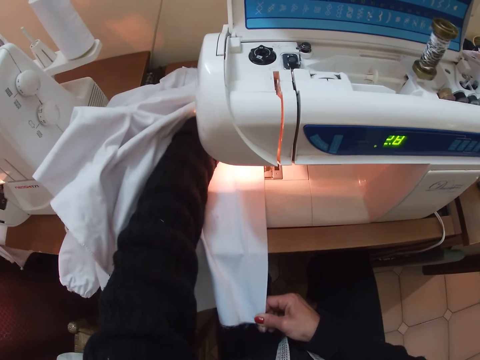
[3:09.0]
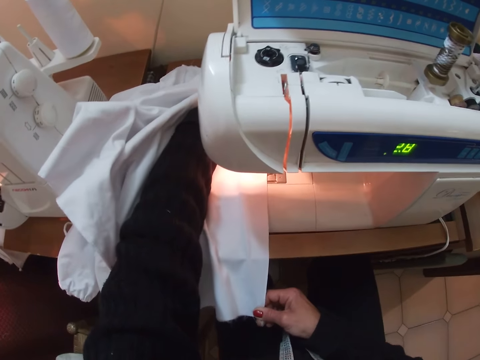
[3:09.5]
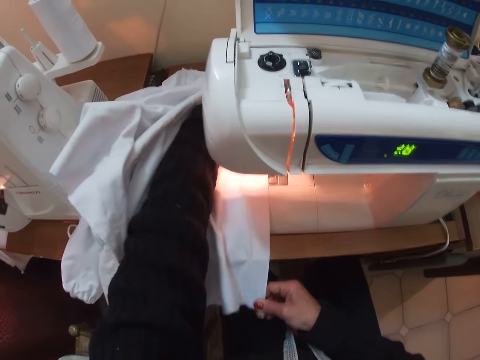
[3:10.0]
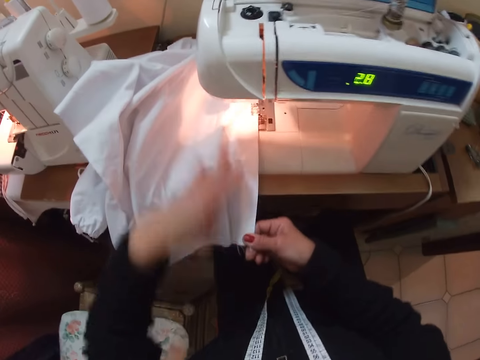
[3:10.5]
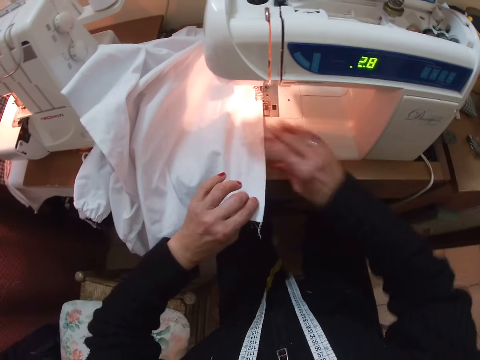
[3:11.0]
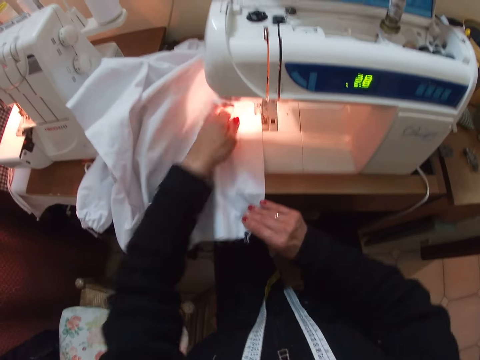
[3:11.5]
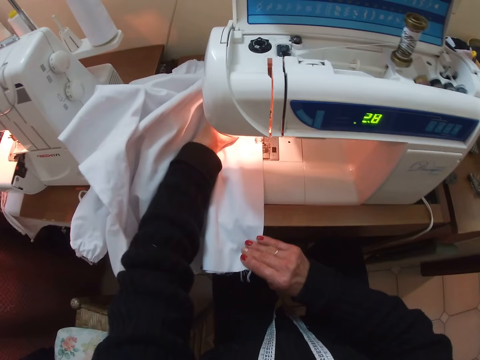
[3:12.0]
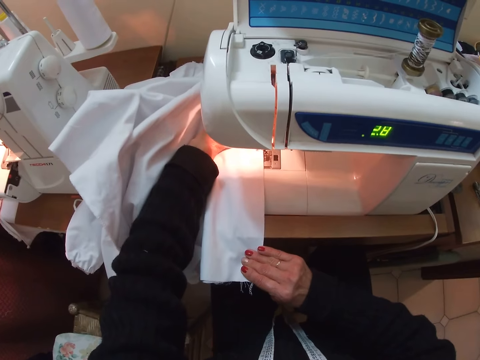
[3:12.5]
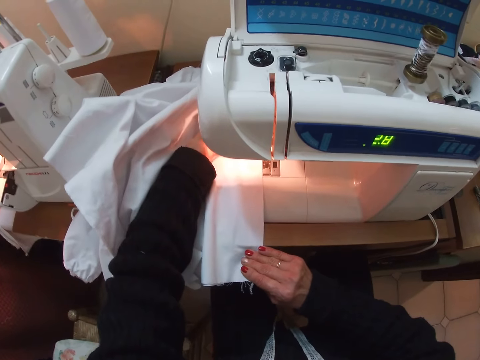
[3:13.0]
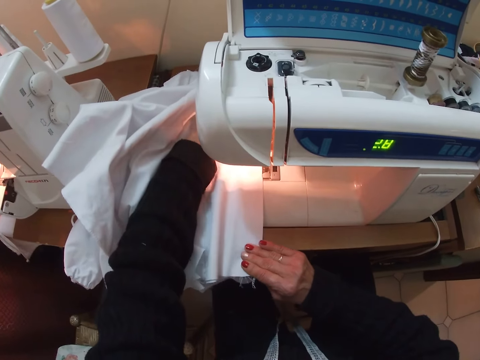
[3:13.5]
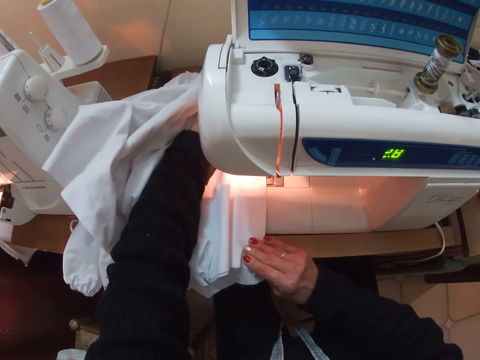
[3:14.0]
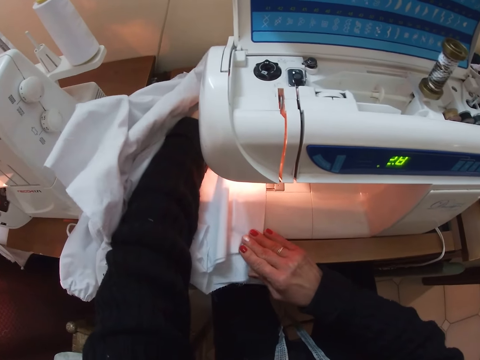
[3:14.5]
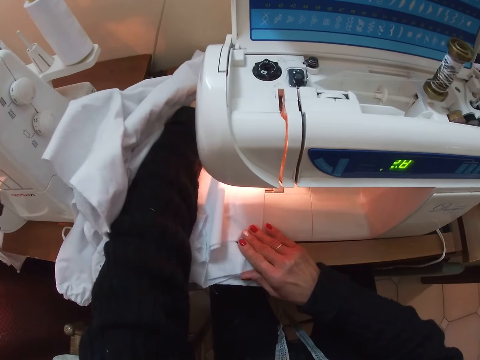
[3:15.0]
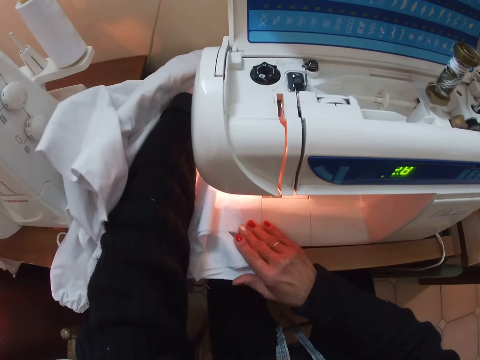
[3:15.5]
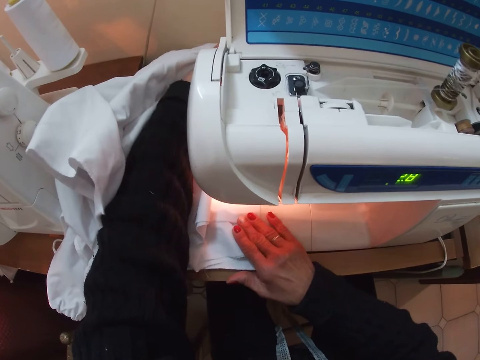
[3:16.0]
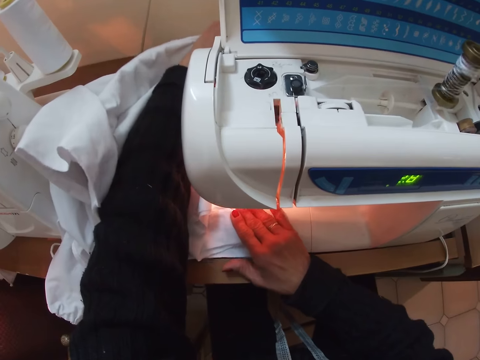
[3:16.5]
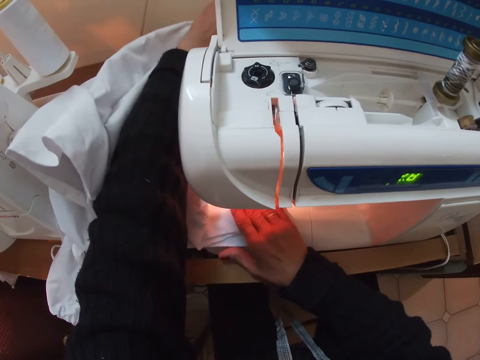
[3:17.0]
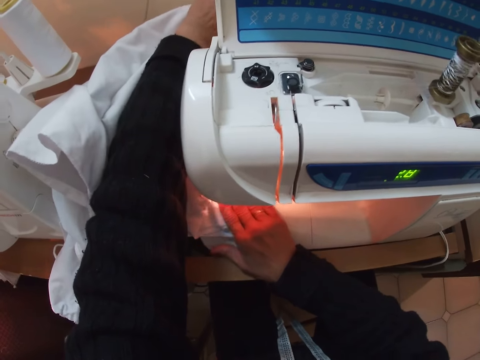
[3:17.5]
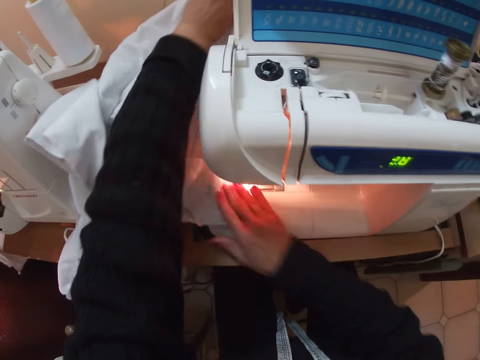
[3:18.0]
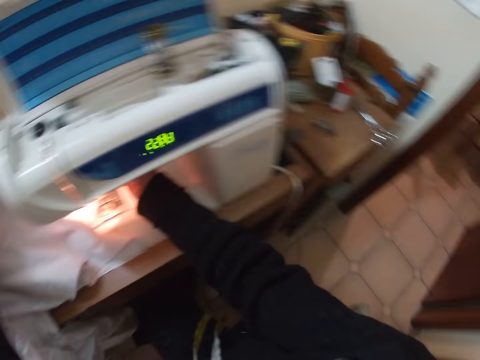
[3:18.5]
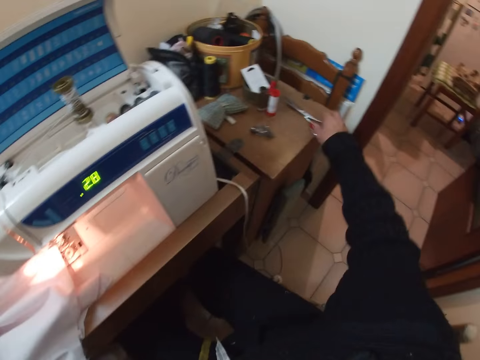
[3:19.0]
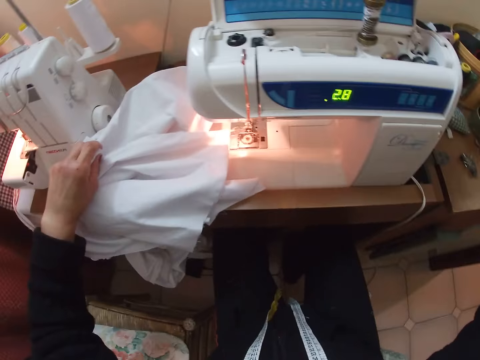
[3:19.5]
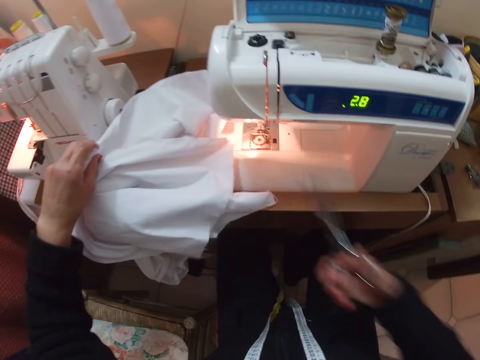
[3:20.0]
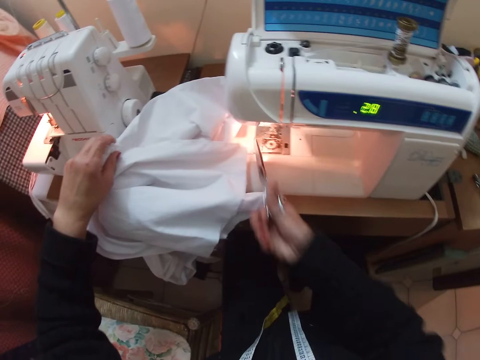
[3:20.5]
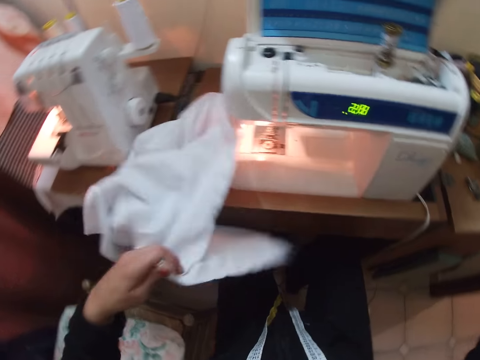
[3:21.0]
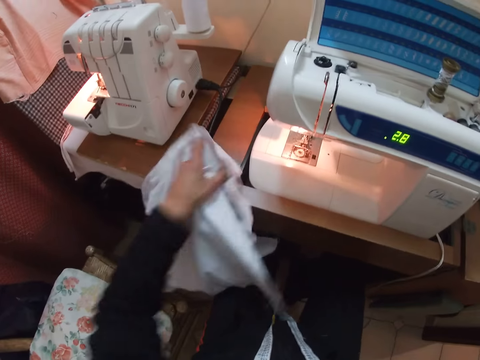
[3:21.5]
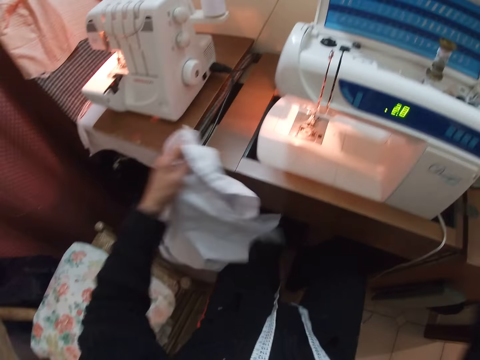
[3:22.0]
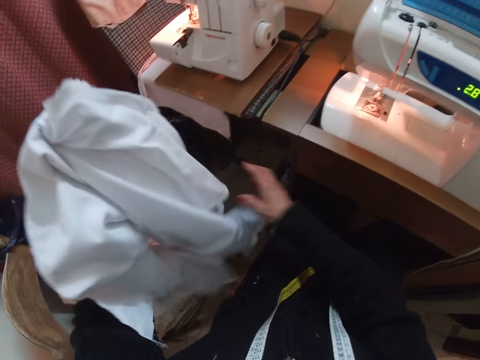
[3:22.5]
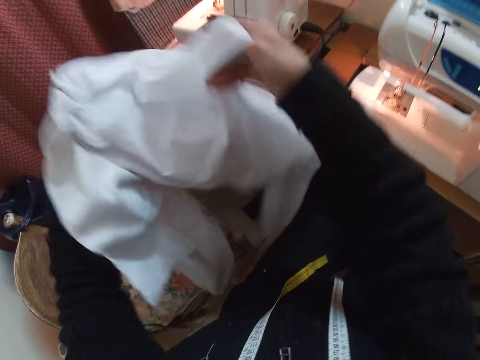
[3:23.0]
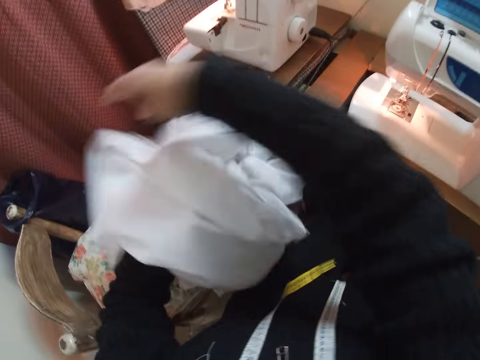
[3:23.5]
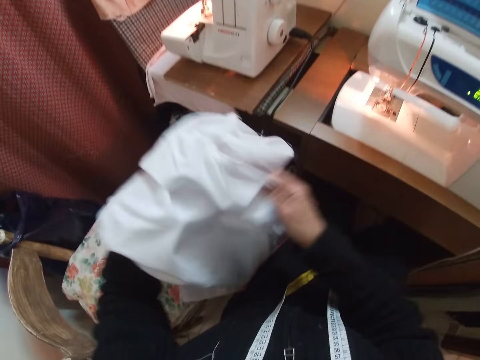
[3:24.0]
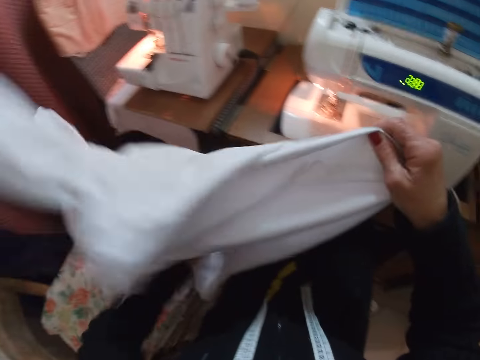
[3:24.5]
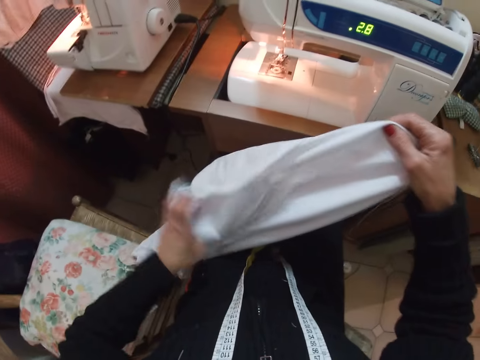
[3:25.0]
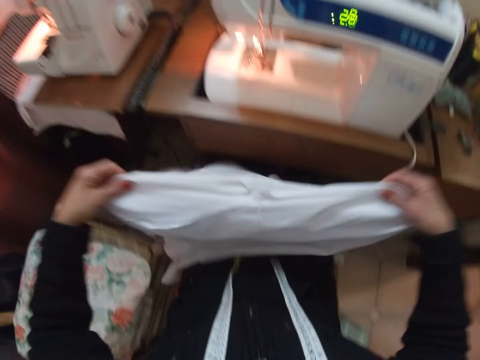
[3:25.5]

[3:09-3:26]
The camera wearer straightens the cloth. She touches something. She picks up the scissors. She places her hand on the scissors. She cuts a thread from the cloth. She moves the cloth, turns the cloth, raises the cloth up and straightens the cloth.

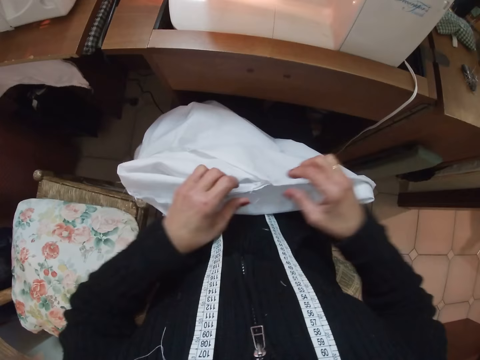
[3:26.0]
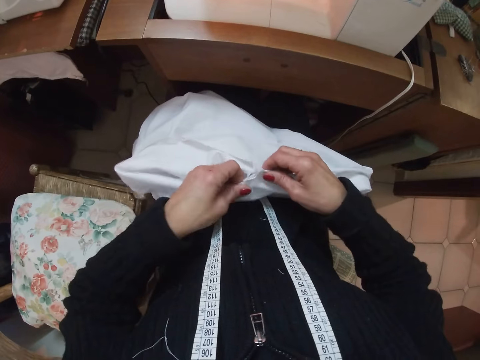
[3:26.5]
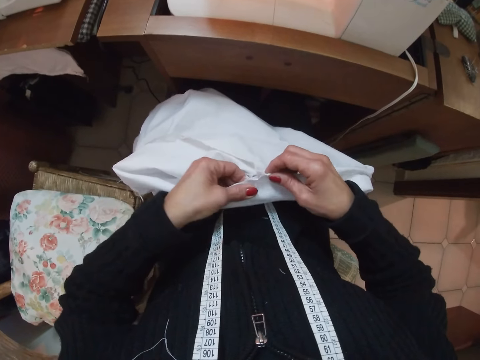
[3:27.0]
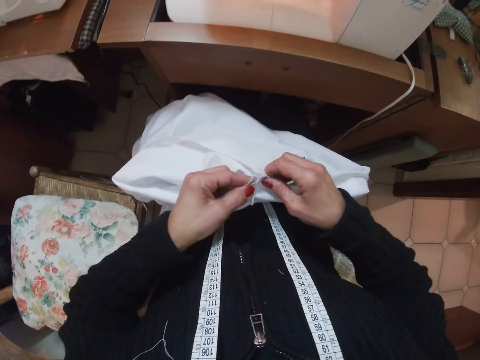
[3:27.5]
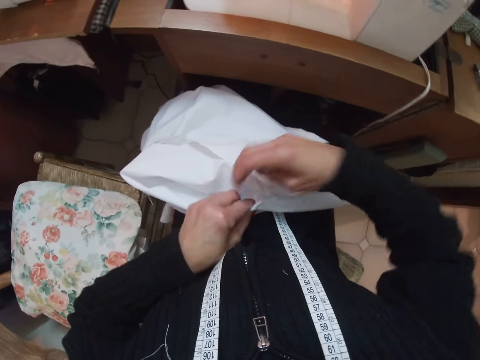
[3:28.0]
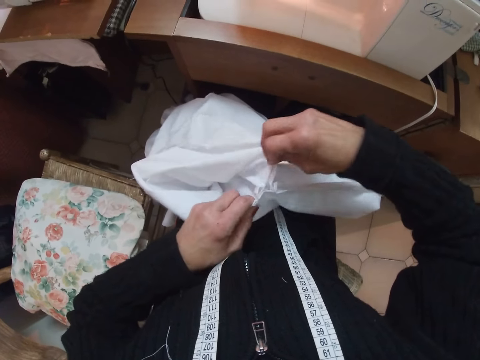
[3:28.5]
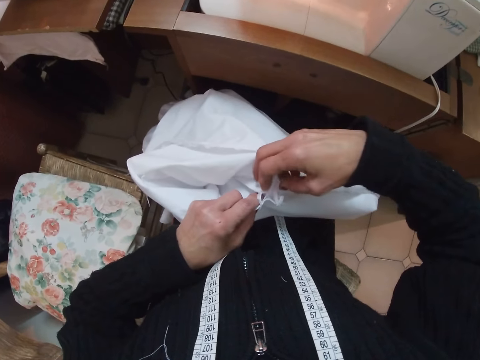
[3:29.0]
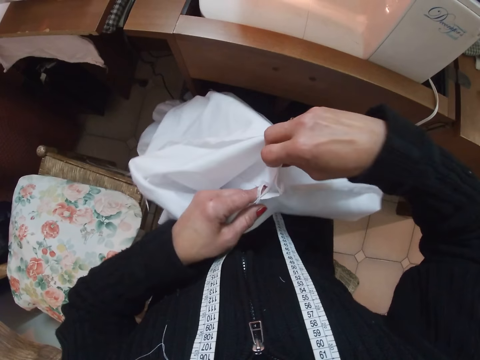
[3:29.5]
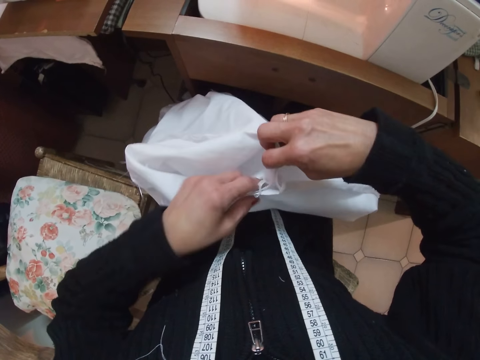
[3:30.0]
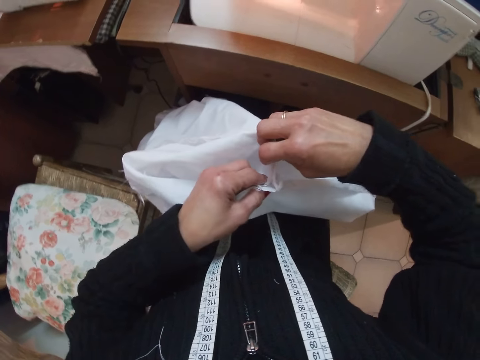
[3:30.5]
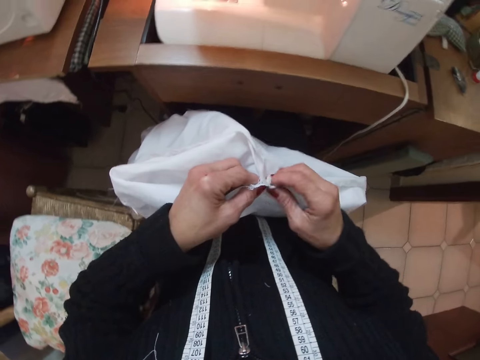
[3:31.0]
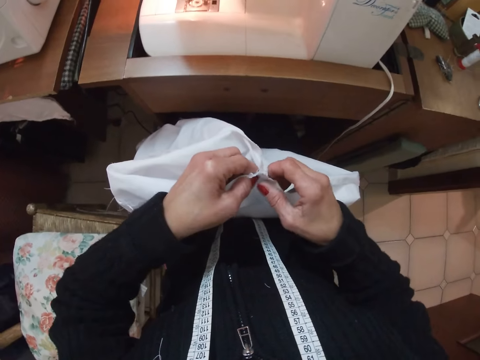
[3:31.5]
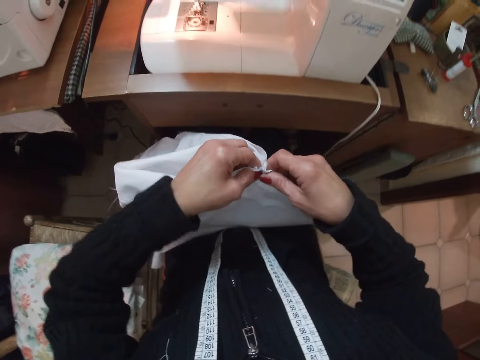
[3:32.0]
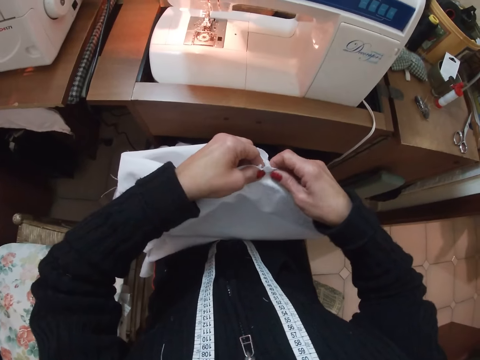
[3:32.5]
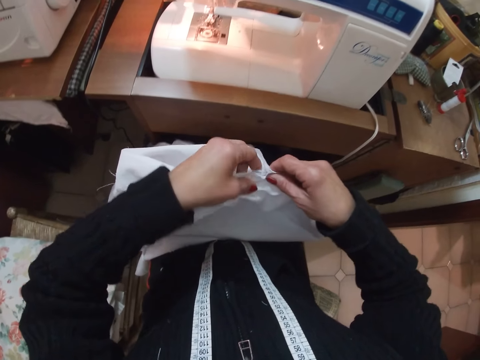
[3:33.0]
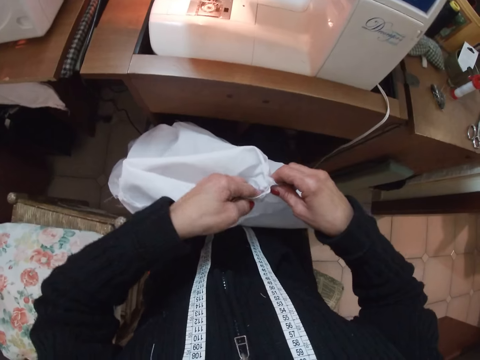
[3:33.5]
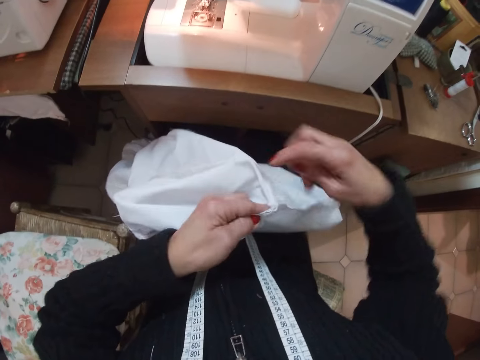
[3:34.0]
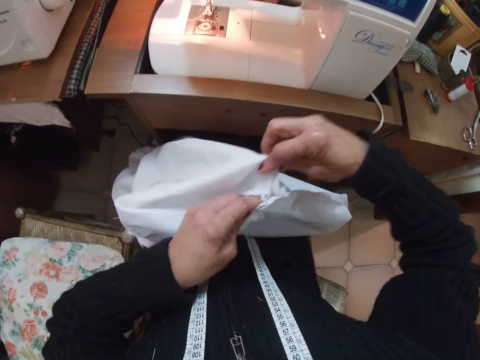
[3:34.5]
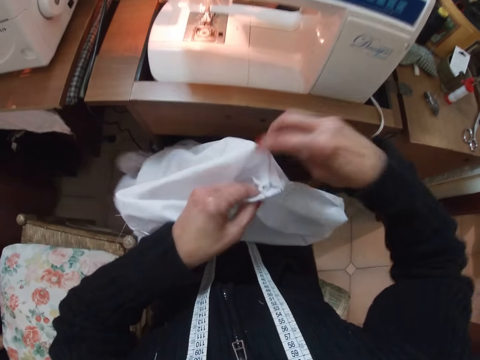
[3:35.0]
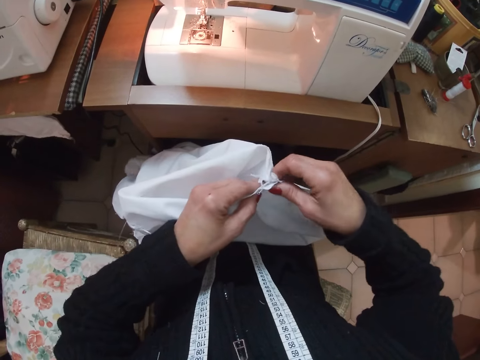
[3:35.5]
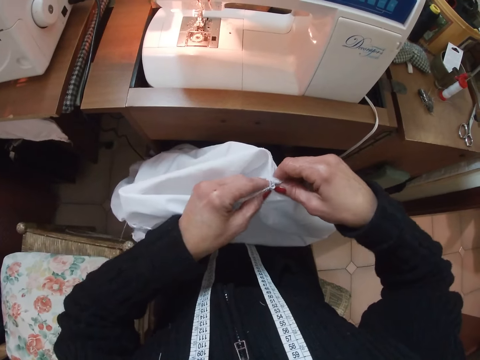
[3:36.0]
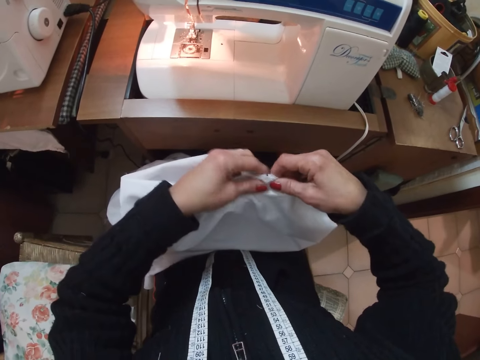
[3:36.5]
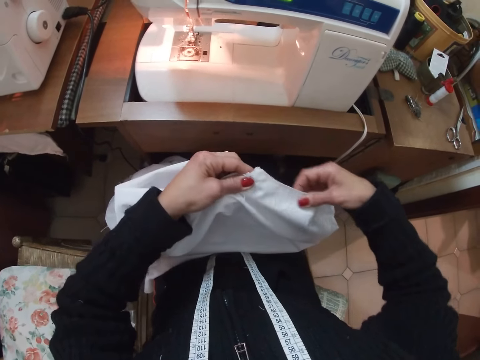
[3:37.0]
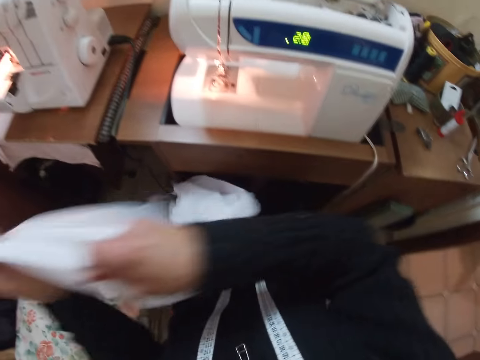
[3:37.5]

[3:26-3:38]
The camera wearer joins the joints of the cloth. They align the edges of the cloth.
